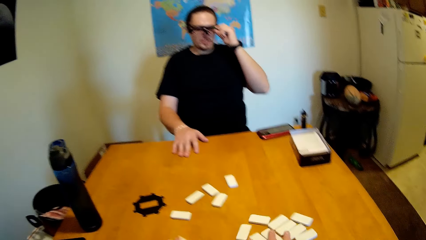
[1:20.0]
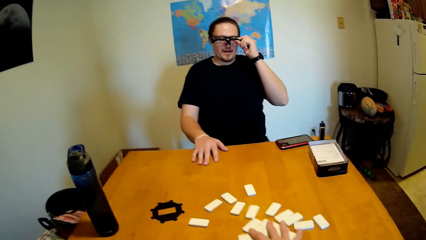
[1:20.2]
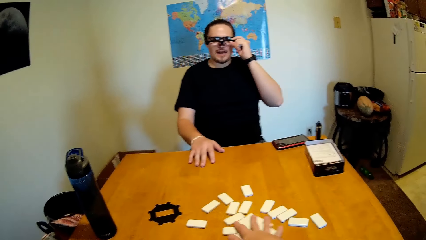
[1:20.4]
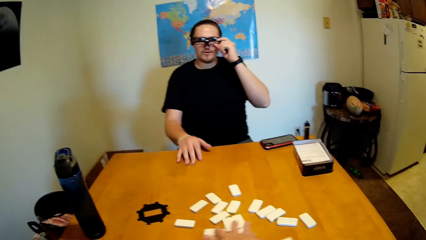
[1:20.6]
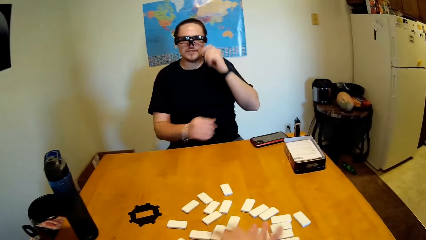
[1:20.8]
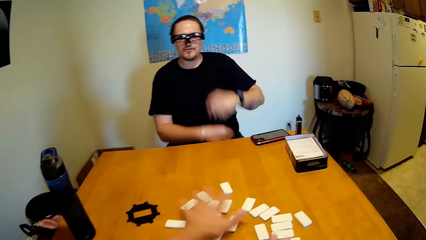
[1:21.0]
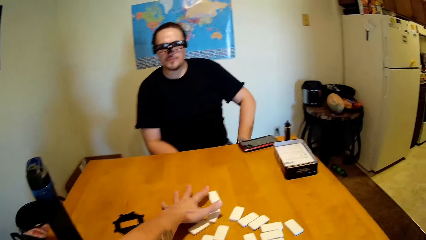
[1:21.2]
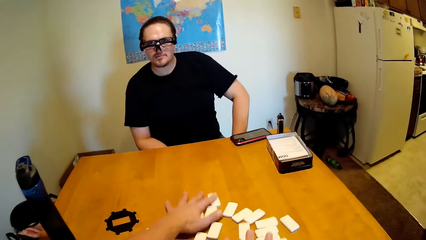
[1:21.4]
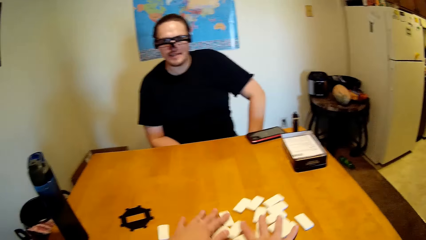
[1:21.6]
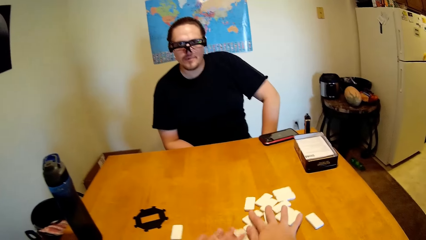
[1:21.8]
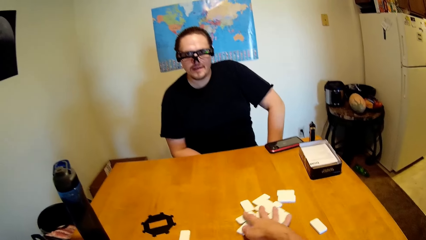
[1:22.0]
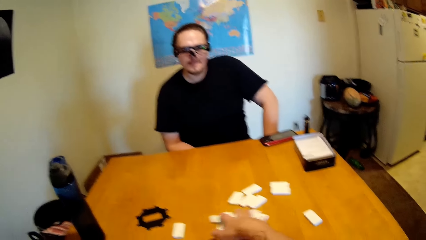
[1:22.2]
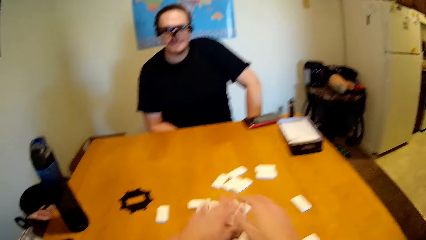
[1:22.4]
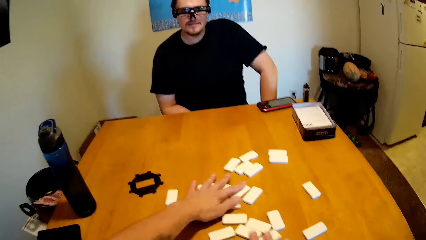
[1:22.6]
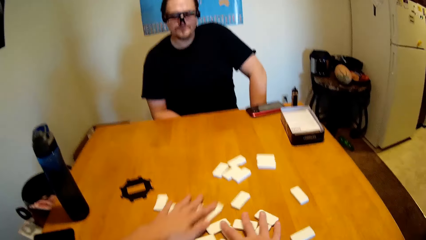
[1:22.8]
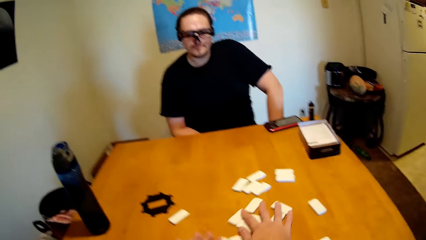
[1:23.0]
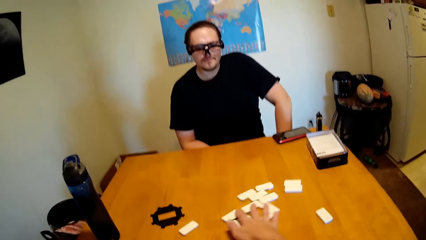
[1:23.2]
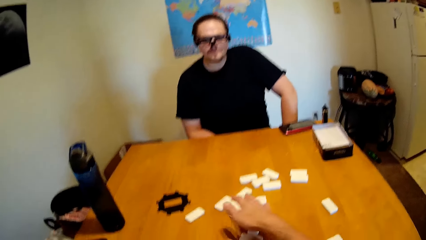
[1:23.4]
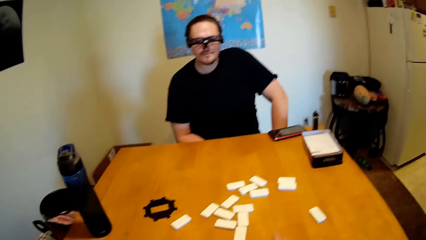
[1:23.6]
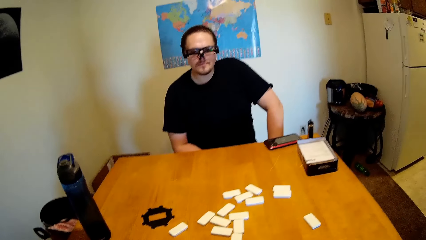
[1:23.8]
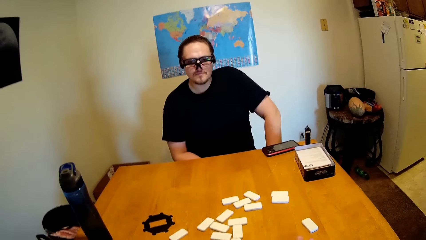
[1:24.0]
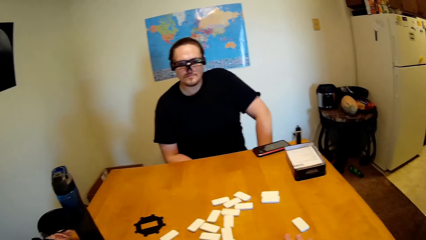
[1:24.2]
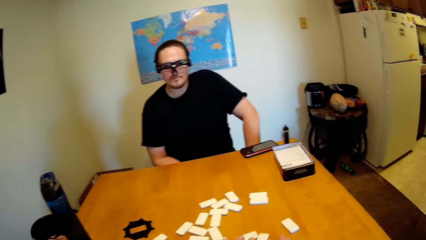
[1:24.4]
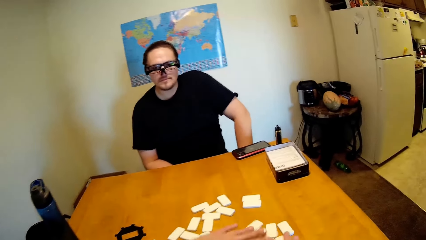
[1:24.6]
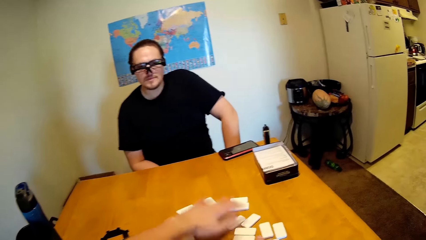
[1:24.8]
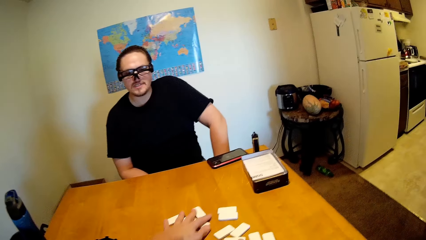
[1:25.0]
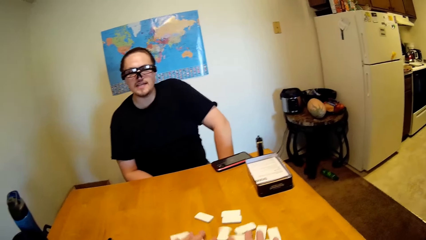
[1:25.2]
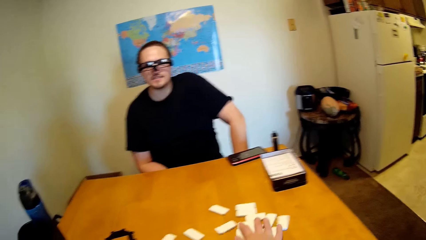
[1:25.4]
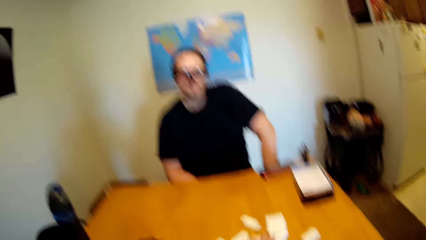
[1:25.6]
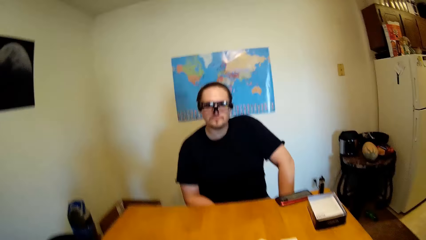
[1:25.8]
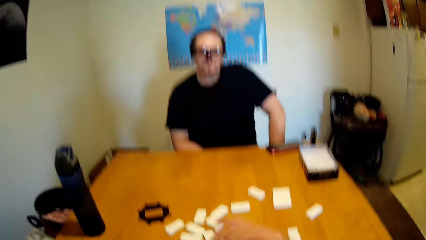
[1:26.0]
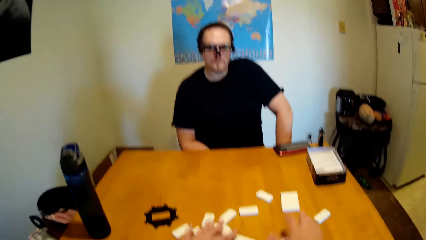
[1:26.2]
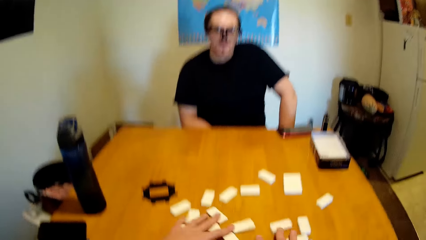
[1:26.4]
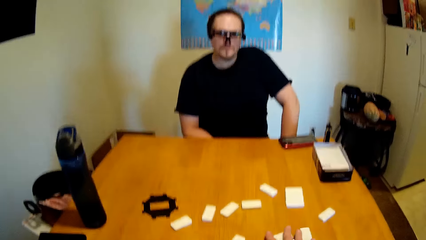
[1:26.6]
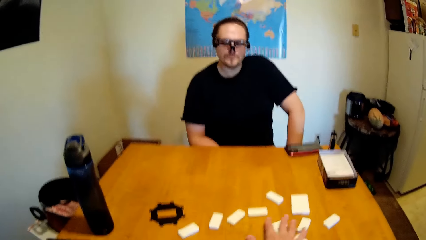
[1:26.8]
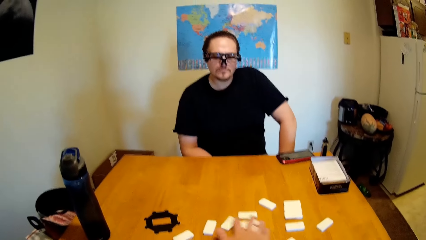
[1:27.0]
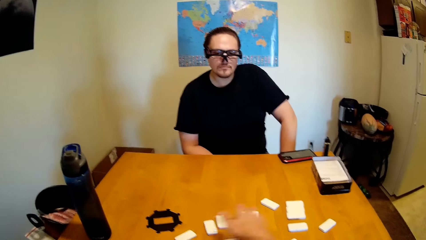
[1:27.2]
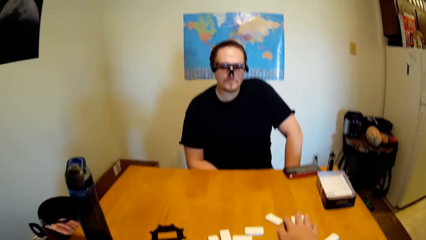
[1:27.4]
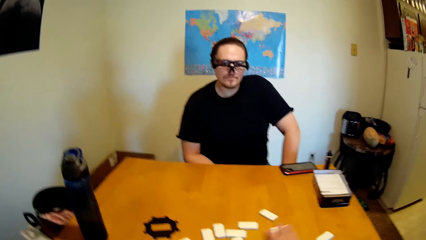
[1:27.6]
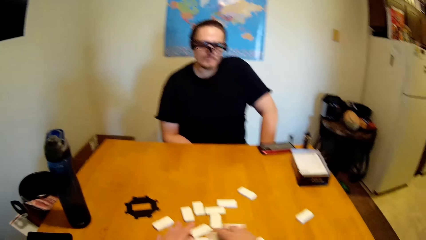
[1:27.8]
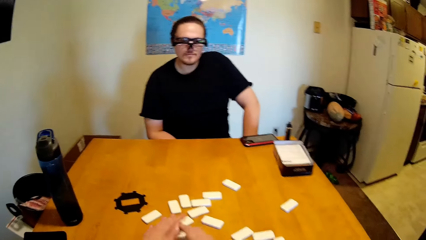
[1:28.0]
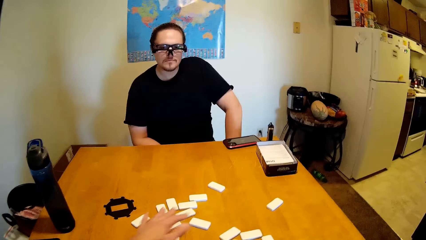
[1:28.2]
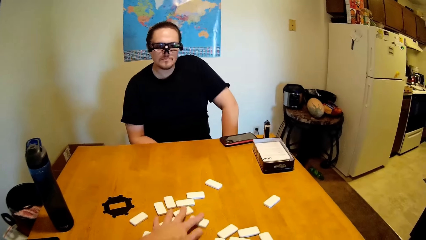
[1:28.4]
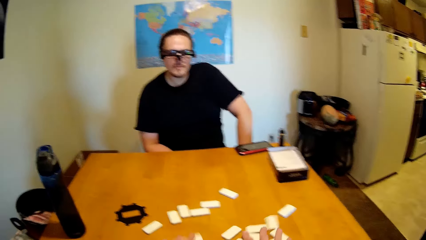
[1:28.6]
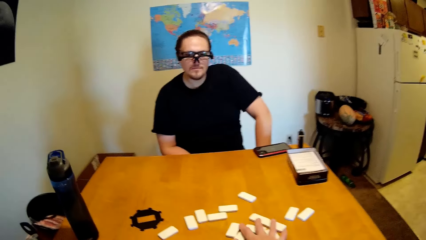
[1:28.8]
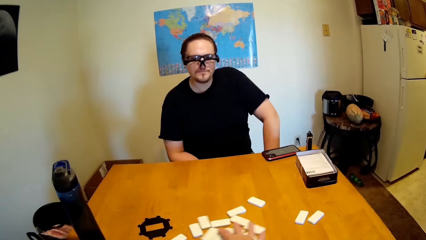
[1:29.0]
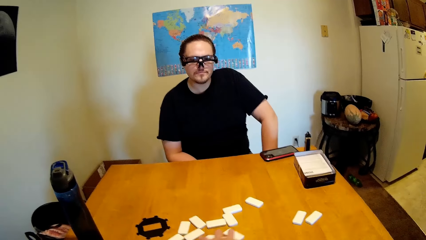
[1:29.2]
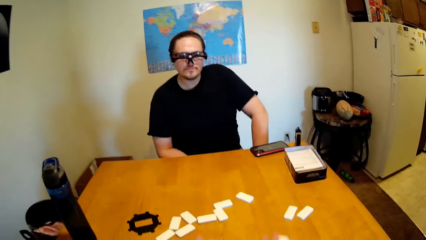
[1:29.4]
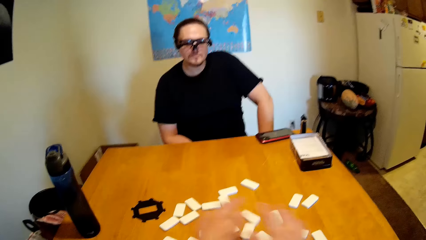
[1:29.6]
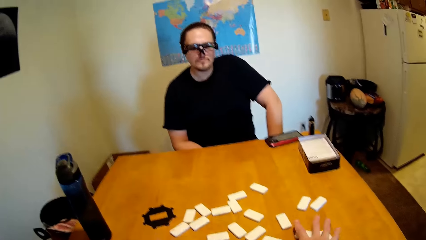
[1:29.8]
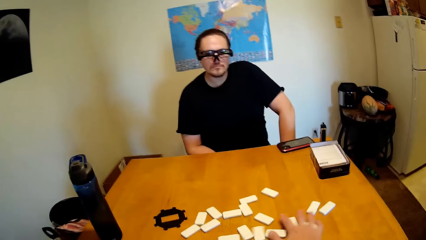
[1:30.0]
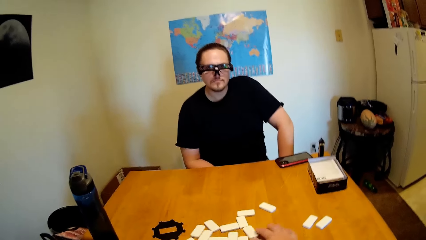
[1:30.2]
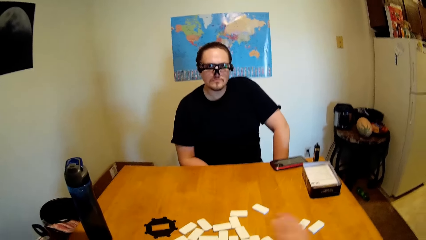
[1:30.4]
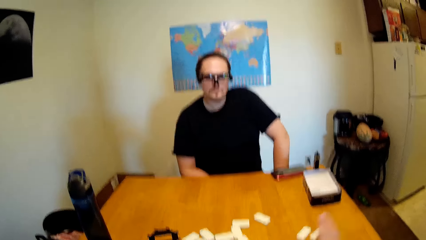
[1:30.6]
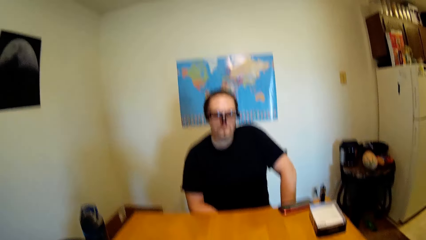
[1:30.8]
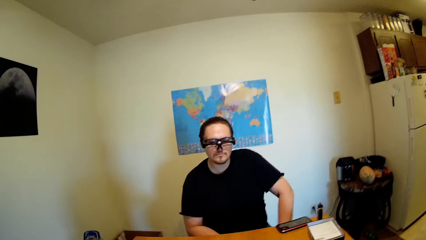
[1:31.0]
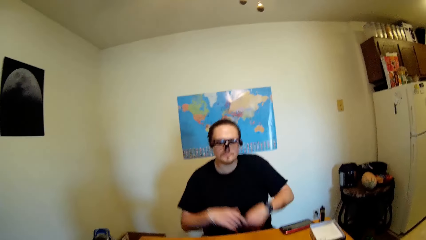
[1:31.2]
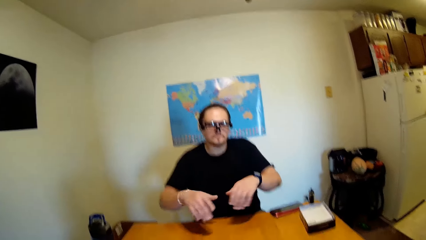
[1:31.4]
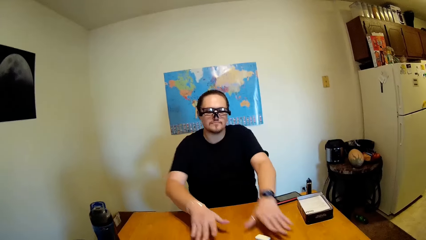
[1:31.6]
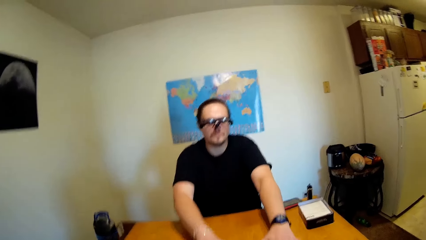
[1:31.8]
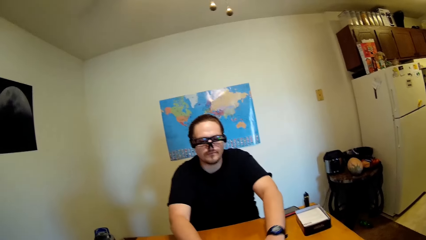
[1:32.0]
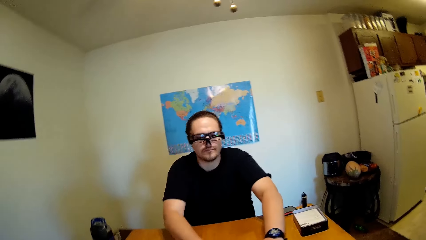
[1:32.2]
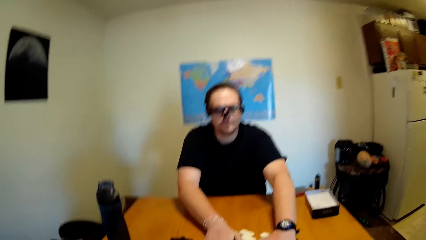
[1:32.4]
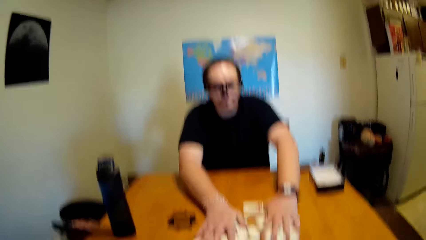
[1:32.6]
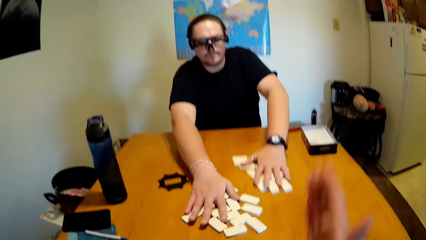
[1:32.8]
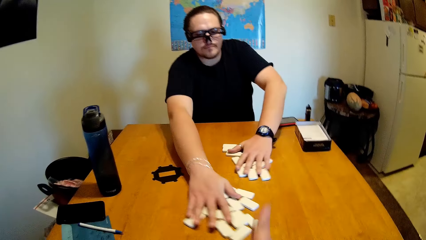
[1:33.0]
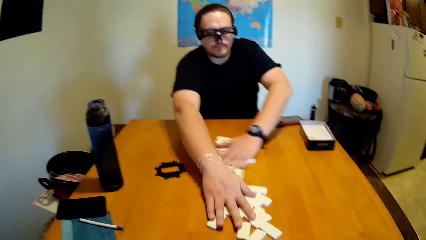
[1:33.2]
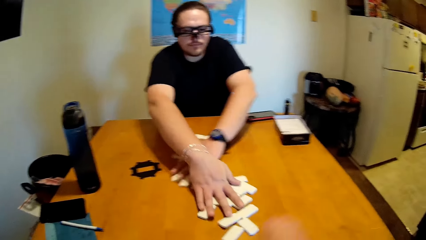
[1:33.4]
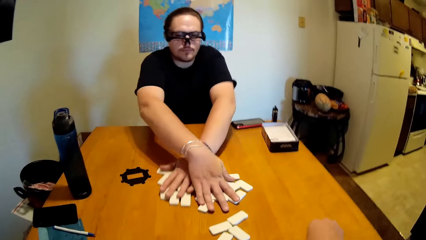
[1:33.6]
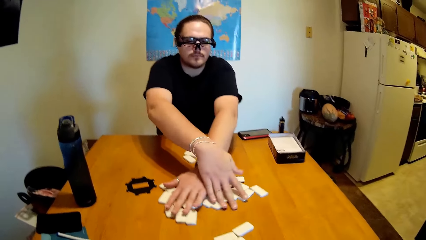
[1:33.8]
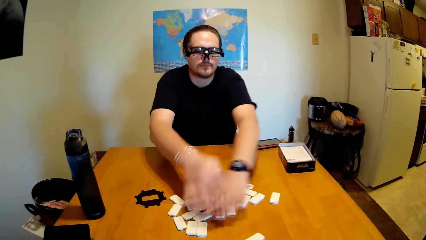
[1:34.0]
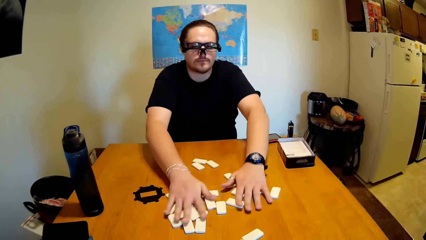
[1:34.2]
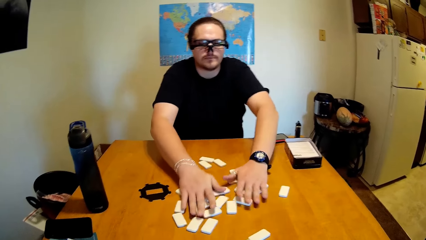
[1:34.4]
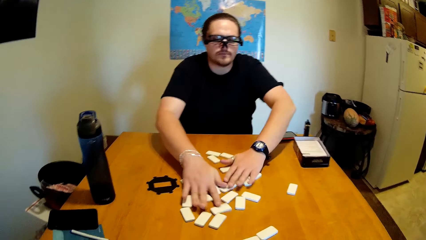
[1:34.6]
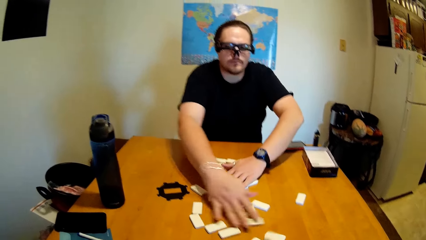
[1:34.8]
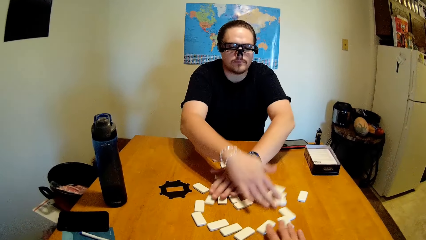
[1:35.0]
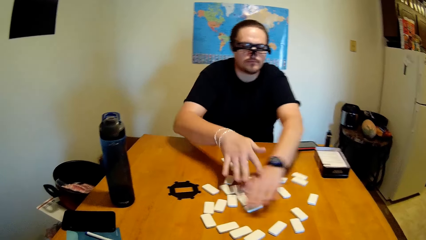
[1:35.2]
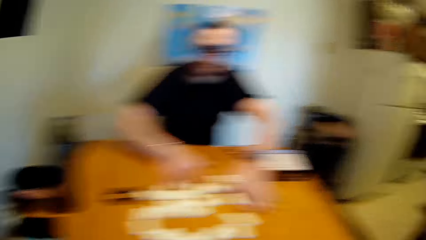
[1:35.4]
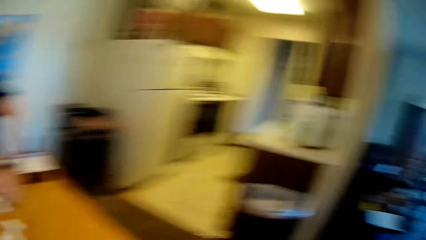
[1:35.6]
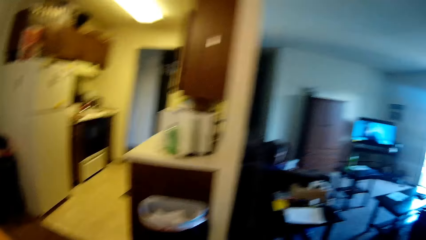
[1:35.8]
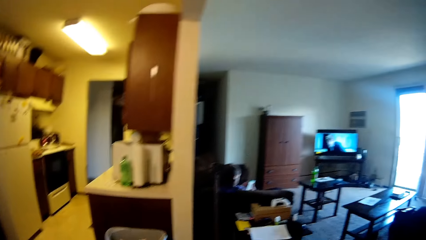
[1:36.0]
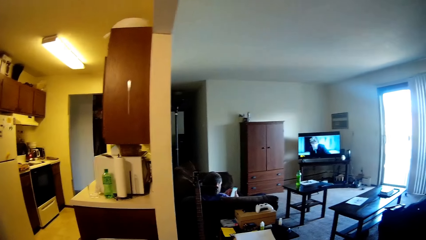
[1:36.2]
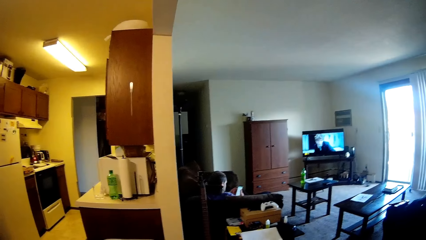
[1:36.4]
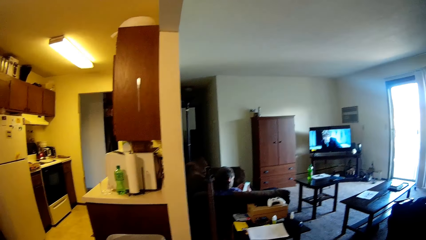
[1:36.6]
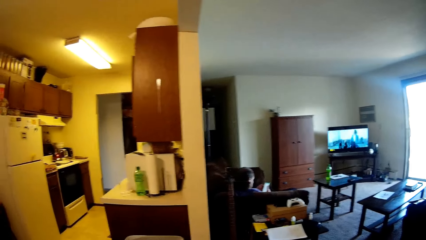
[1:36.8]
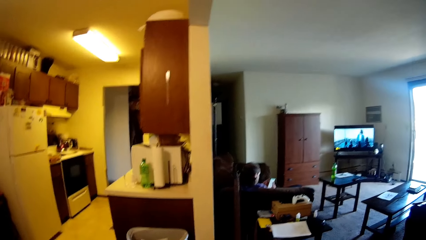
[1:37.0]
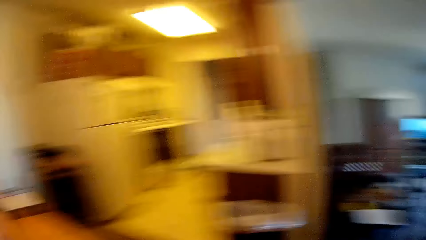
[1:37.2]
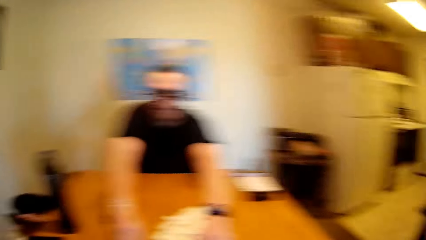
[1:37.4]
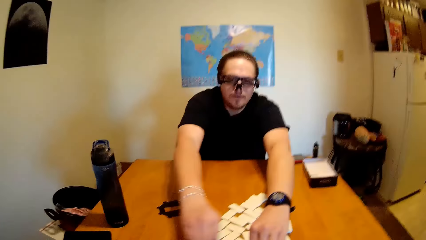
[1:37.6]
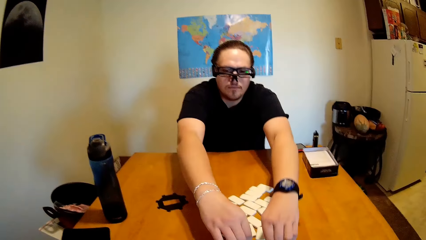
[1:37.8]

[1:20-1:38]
A man adjusts his glasses and talks to the camera wearer. The camera wearer shuffles the bricks and talks to the man. They shuffle the bricks and talk to the man. The man talks to the camera wearer. The camera wearer shuffles the bricks. The man stretches hands towards the bricks. The camera wearer touches the dominoes. The man shuffles the bricks. The camera wearer looks around the house.
